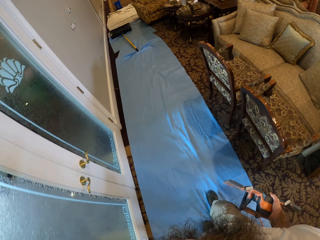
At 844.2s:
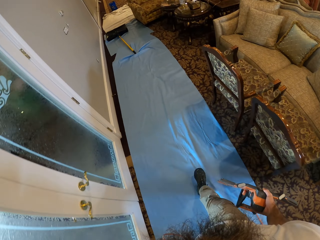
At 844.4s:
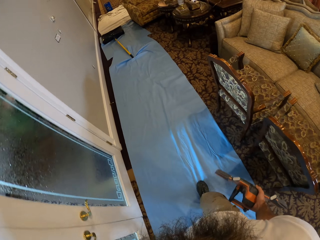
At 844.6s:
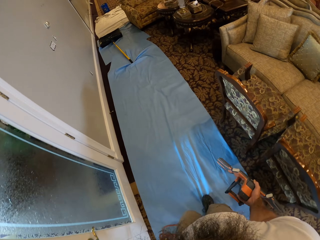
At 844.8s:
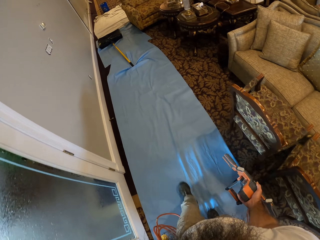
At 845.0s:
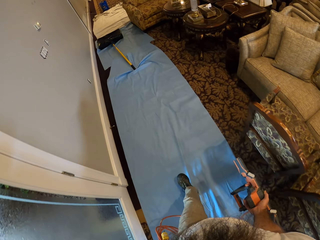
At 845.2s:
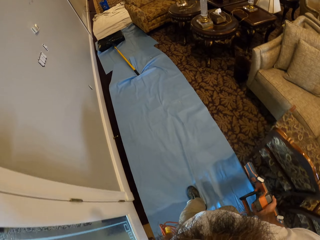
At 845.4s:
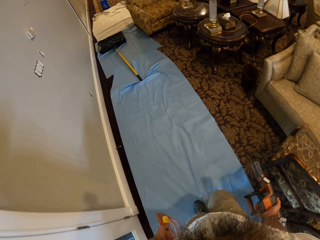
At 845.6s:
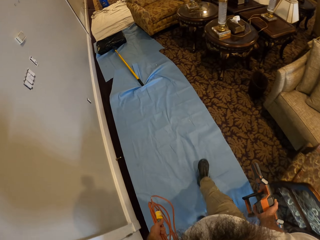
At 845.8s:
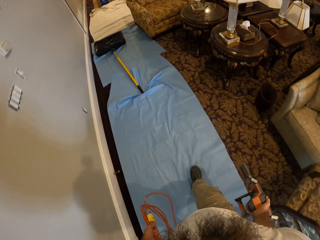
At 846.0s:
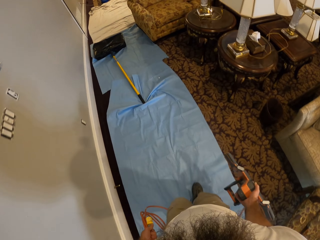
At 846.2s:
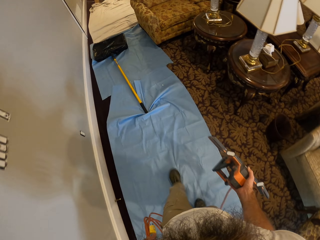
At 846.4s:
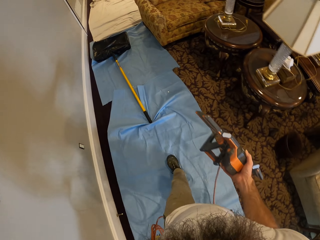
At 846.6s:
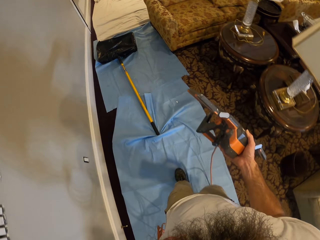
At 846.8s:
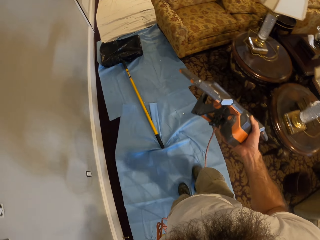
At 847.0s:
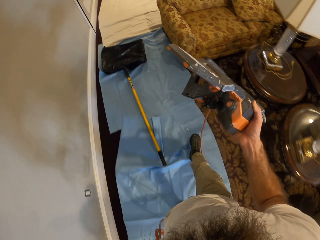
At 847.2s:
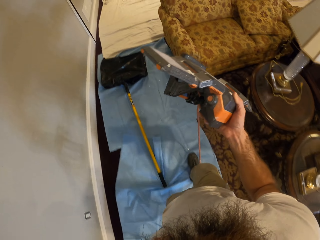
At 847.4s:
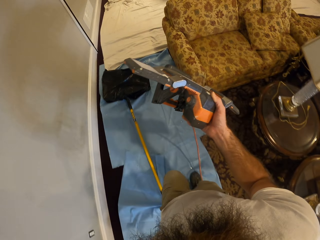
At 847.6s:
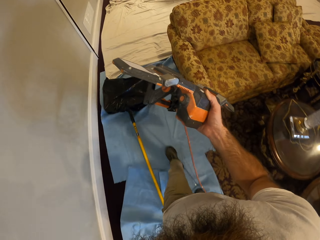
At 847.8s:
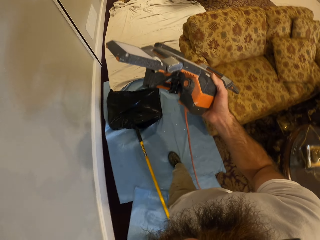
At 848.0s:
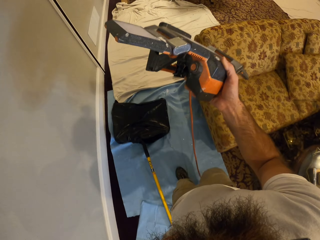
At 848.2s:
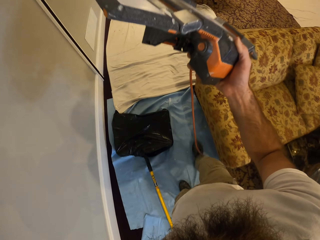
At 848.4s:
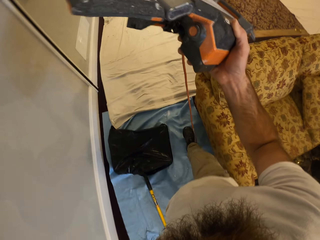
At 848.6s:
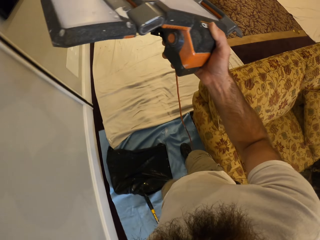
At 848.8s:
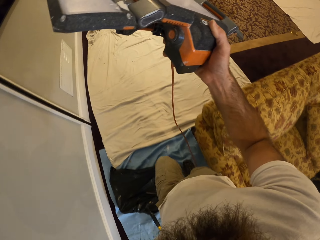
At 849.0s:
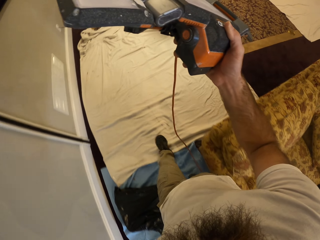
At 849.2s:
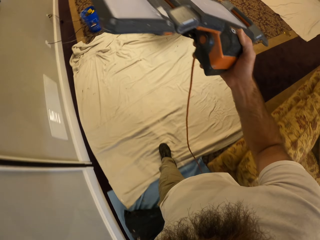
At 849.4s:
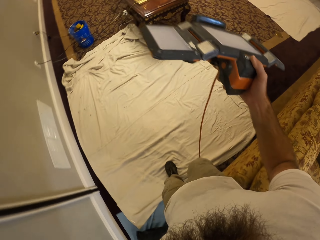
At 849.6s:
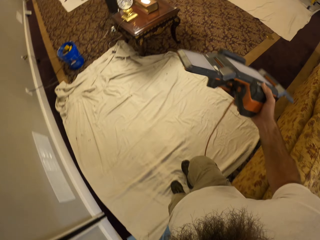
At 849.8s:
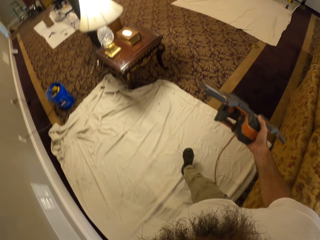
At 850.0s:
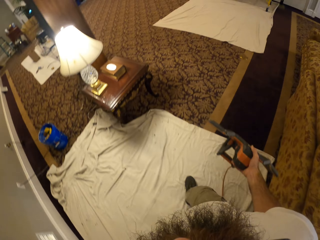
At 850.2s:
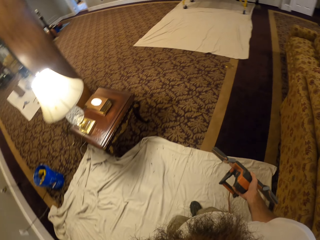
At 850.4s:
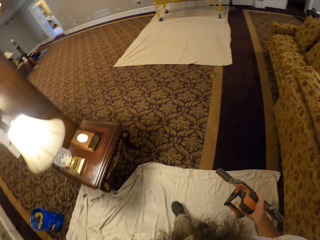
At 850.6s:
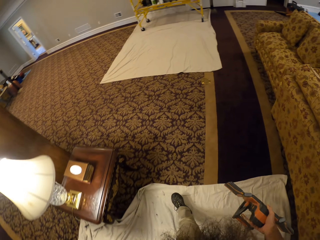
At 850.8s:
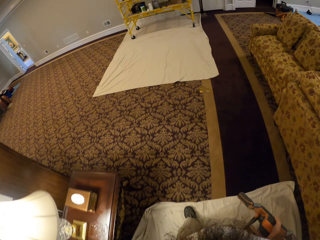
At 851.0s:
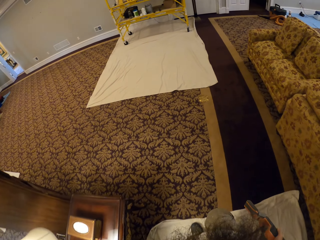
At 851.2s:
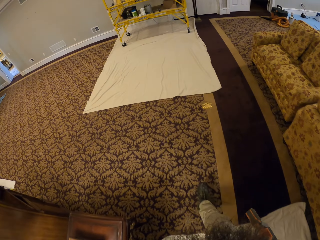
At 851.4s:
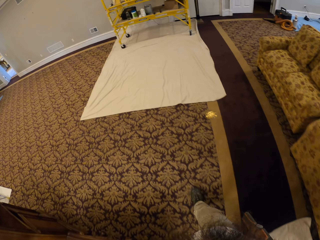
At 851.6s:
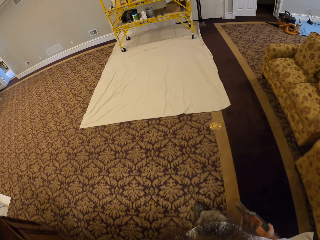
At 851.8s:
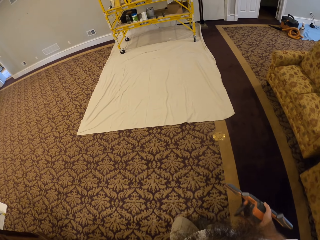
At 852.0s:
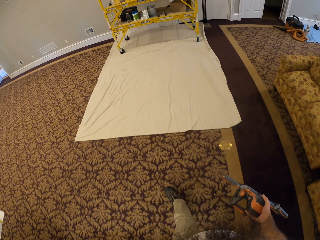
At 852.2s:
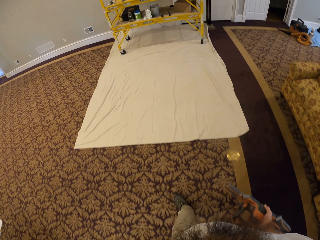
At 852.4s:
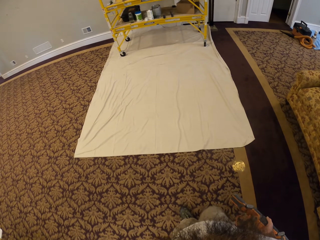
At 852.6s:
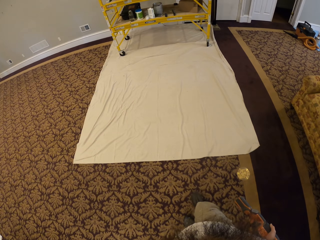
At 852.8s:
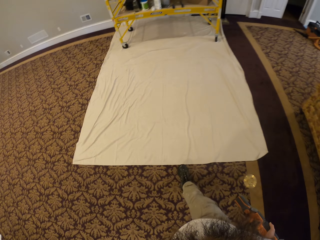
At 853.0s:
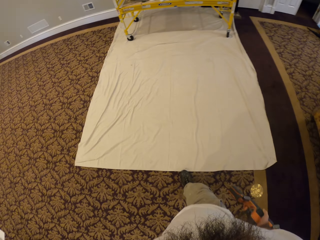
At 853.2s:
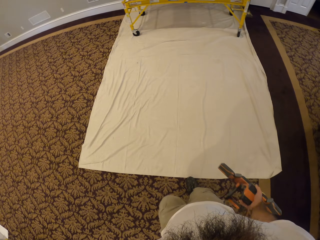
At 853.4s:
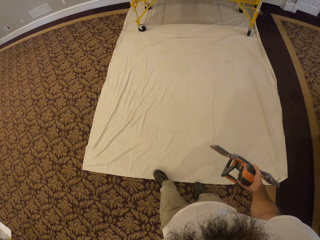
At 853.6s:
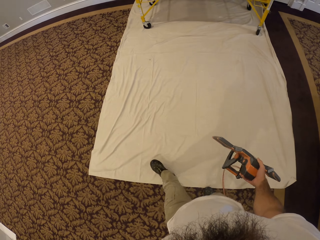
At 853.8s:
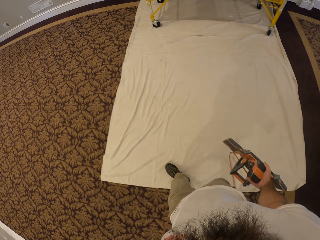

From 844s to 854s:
The camera wearer walks around the room.

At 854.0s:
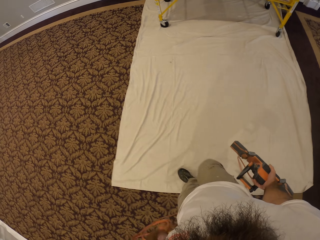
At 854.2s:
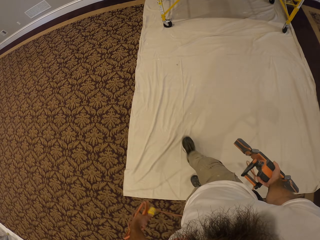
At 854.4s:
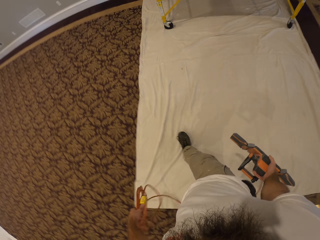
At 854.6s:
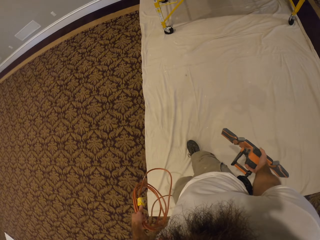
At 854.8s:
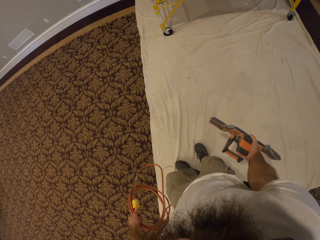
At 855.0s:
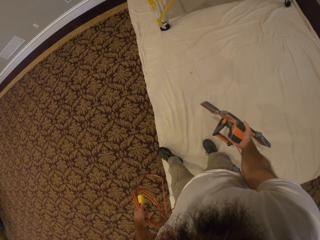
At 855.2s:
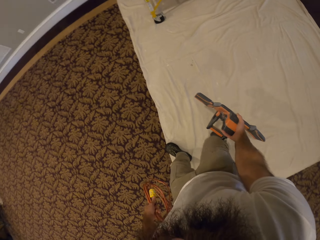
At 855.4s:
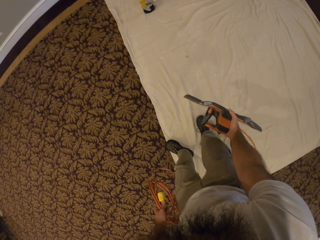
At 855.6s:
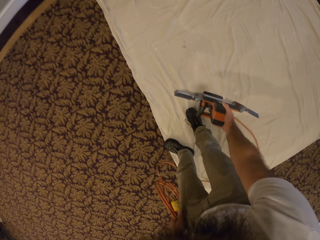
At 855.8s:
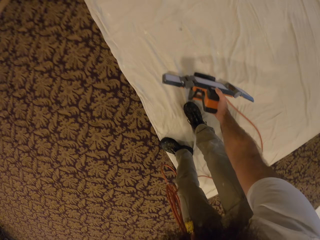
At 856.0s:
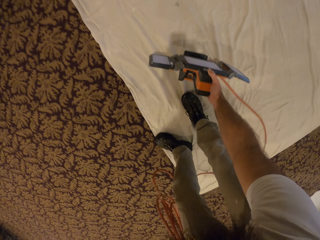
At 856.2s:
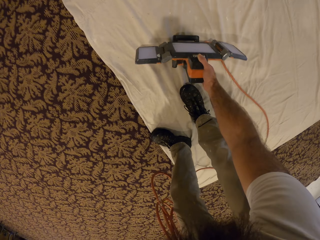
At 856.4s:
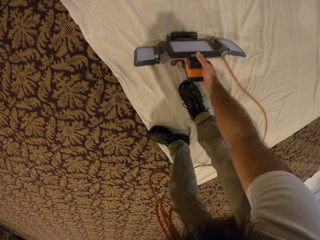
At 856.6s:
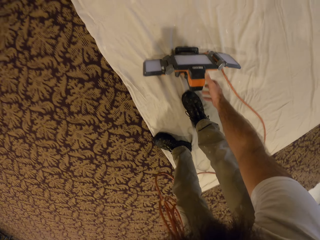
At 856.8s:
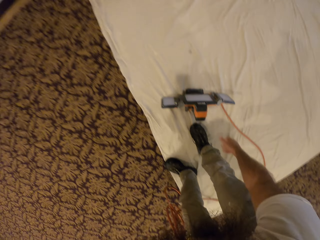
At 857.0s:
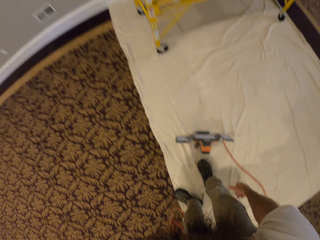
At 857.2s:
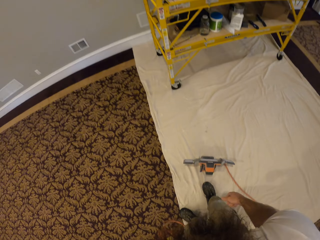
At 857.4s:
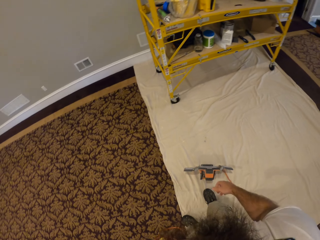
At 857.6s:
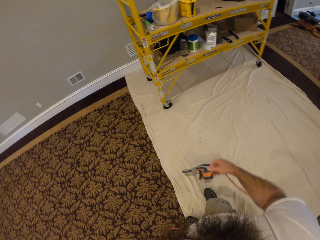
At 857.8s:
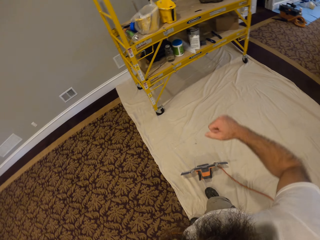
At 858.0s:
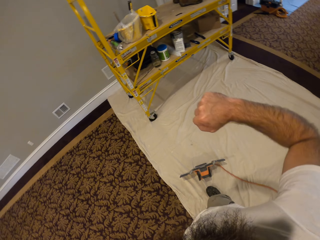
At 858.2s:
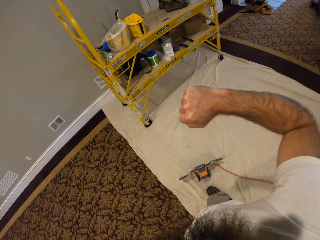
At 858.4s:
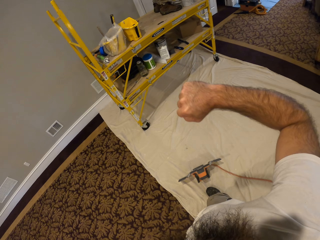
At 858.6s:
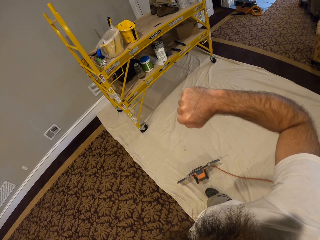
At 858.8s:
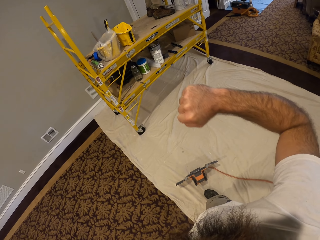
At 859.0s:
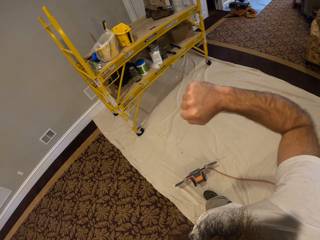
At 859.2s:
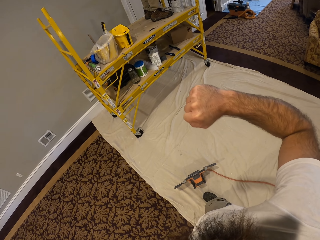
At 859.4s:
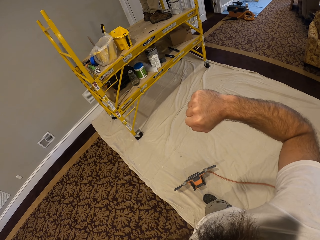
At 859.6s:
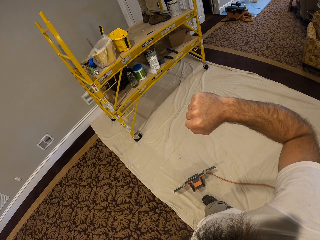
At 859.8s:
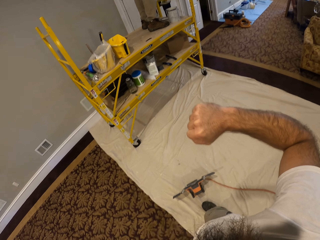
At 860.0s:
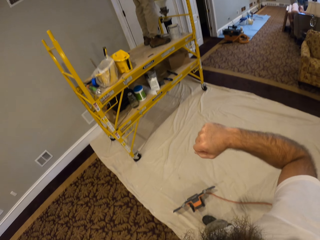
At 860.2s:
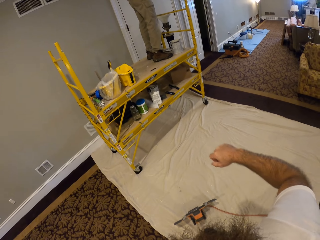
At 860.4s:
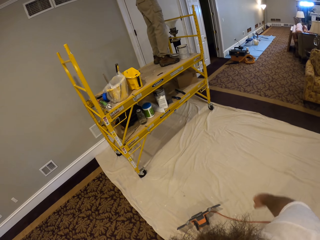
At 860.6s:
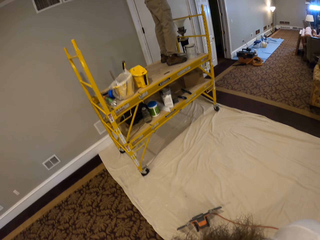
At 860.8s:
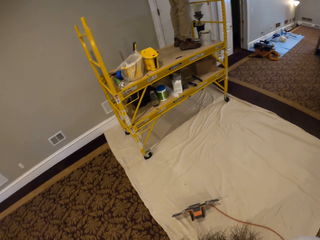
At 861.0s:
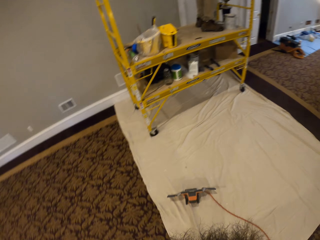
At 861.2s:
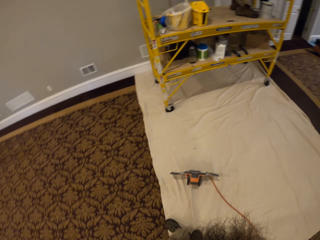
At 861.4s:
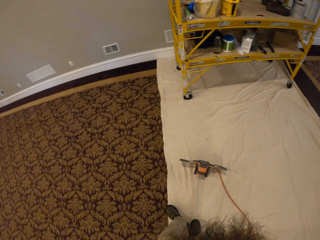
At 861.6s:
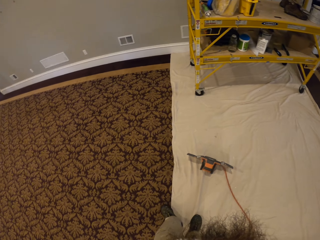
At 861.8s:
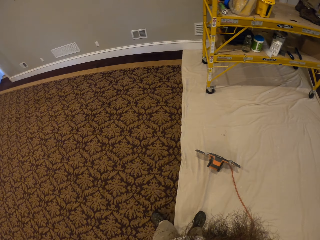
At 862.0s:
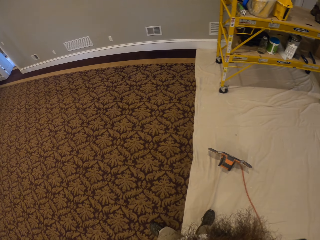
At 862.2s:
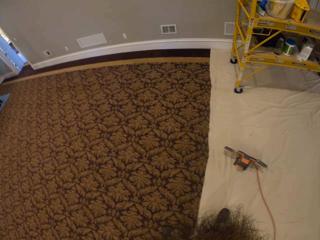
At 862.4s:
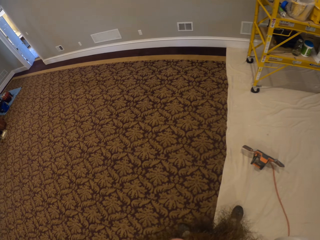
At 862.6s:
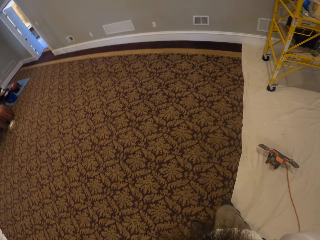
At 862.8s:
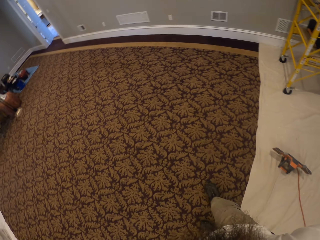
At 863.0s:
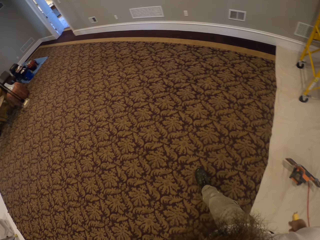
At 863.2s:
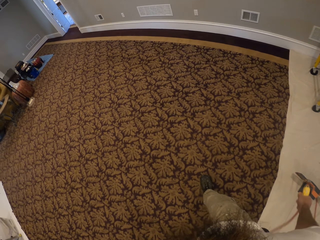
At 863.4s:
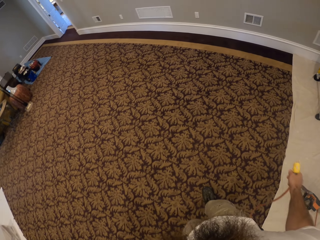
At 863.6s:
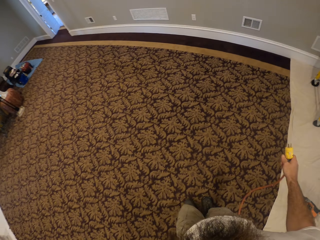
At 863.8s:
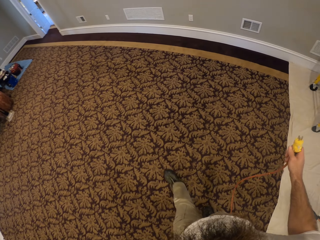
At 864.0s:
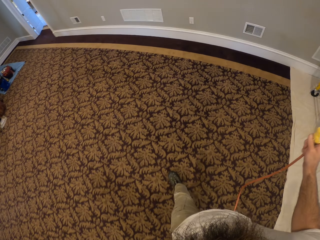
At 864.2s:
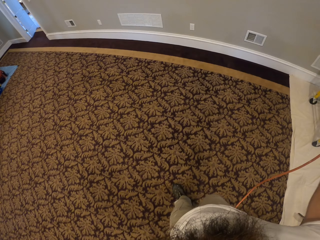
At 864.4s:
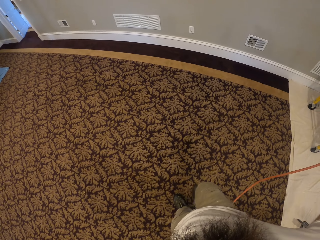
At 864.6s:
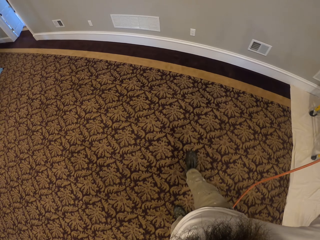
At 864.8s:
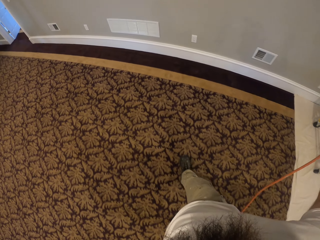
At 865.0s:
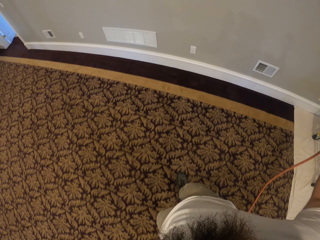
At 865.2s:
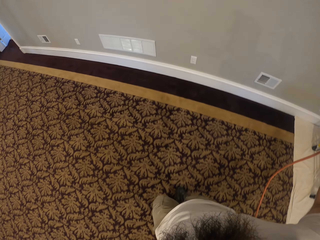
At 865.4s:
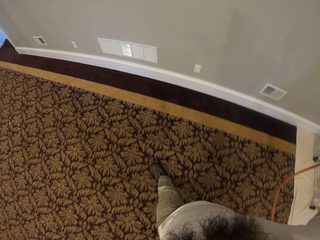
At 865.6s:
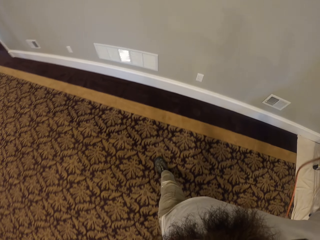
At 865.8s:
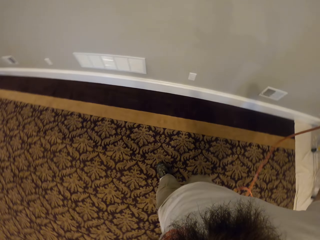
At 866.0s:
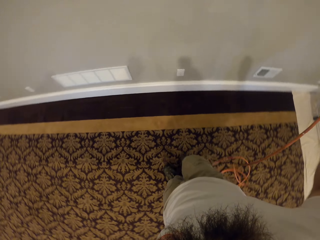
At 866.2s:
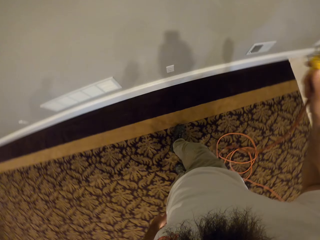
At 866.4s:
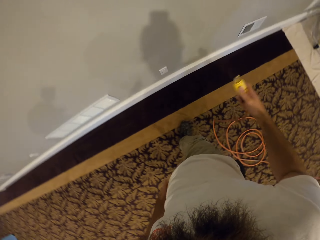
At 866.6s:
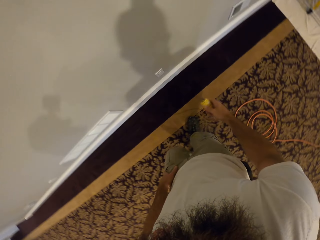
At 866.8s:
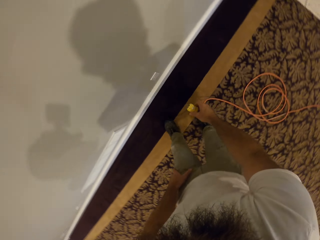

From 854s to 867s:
The camera wearer drops the light in his right hand on a cloth on the floor. He raises his right hand up. He walks to a socket on the wall.
